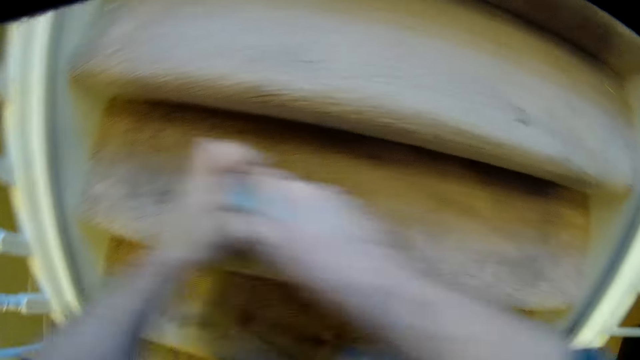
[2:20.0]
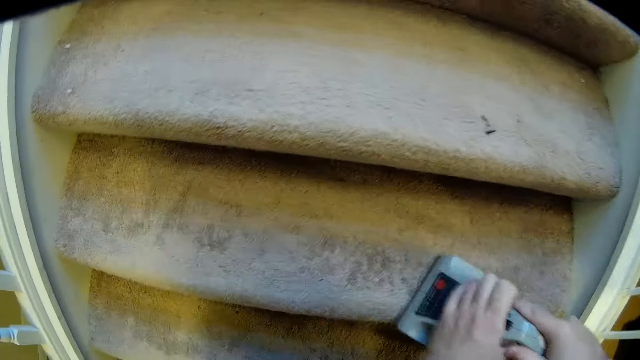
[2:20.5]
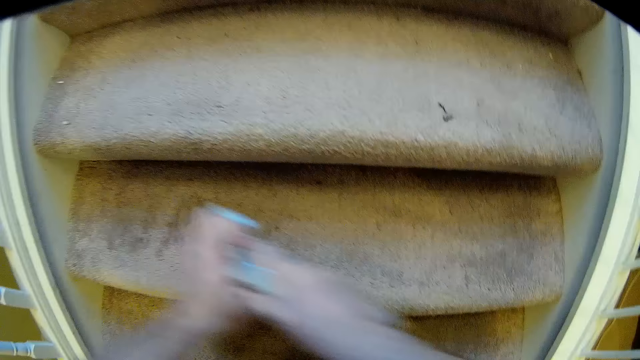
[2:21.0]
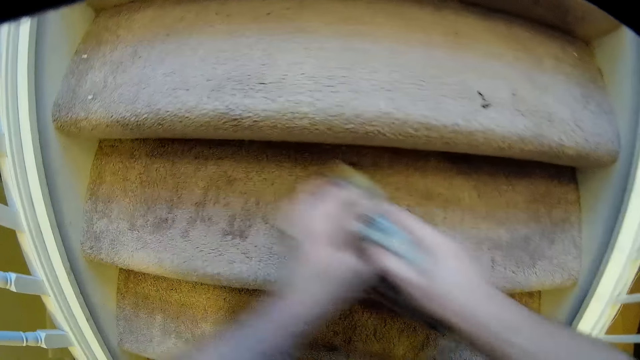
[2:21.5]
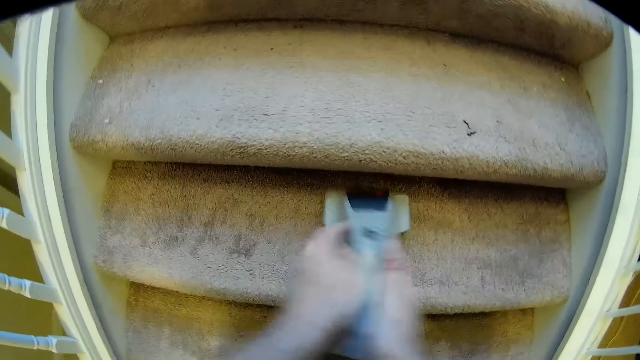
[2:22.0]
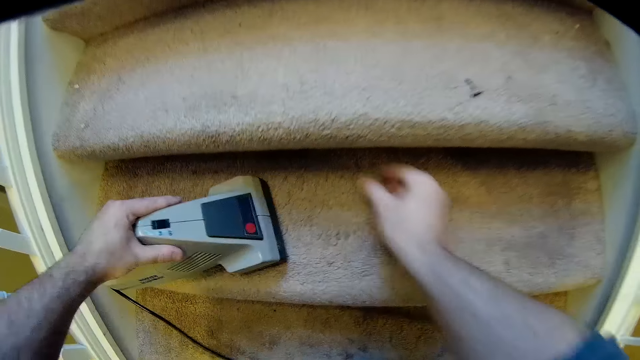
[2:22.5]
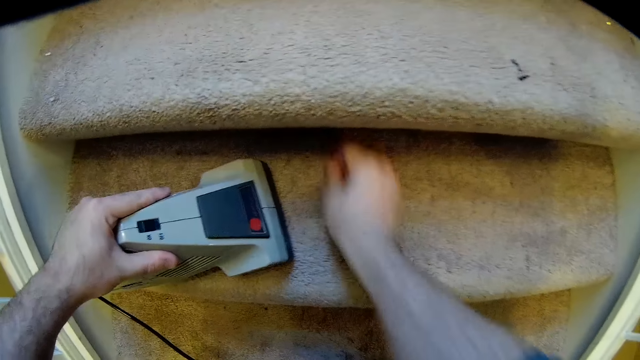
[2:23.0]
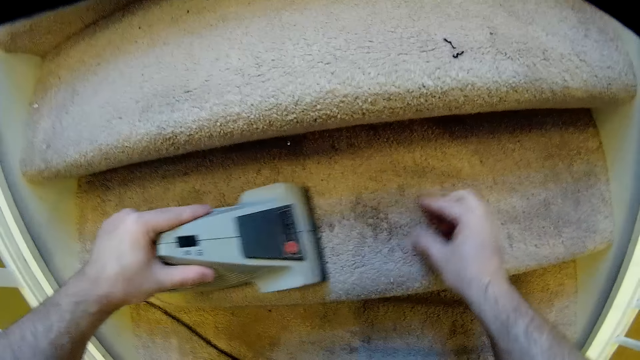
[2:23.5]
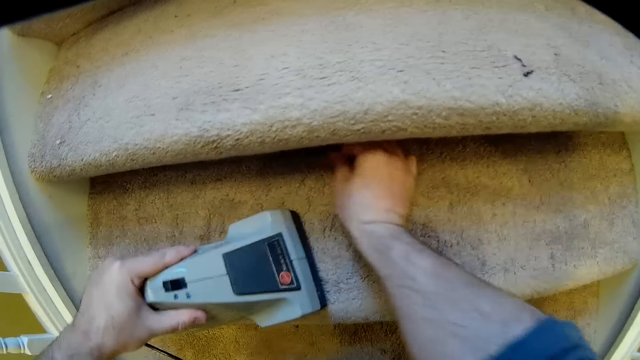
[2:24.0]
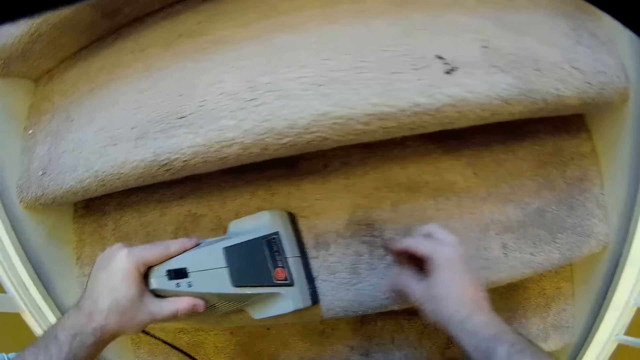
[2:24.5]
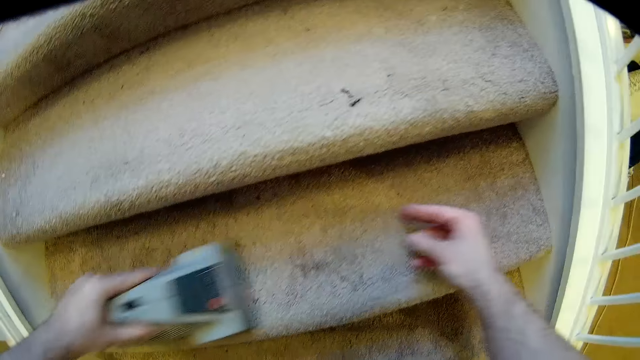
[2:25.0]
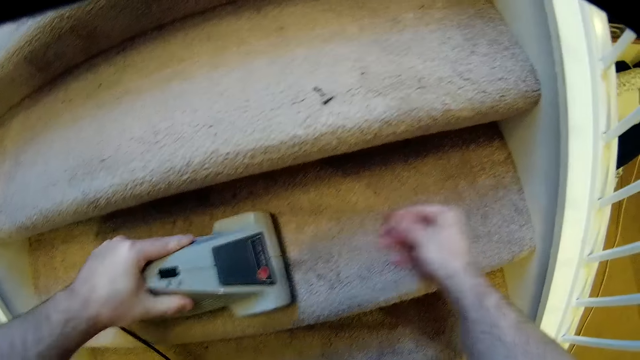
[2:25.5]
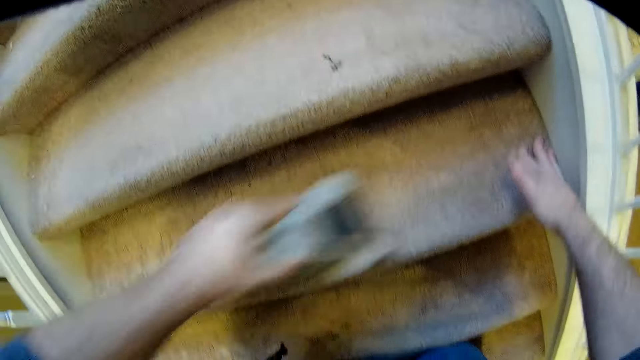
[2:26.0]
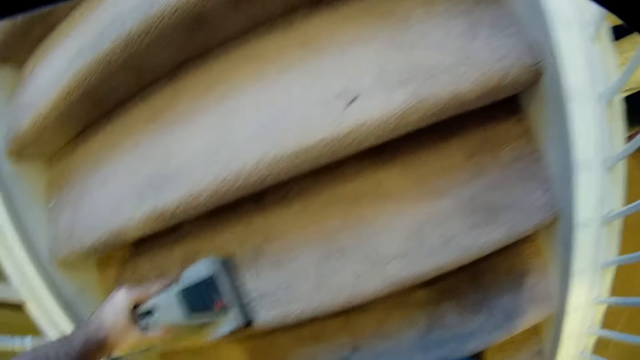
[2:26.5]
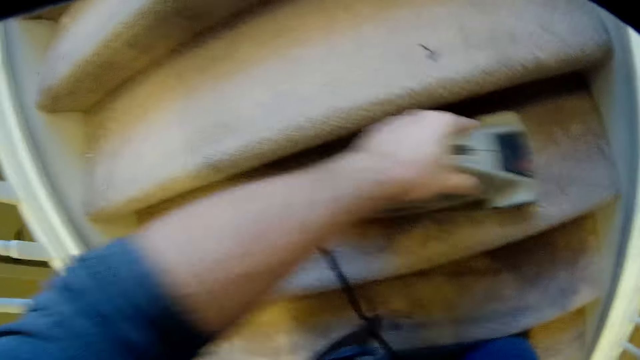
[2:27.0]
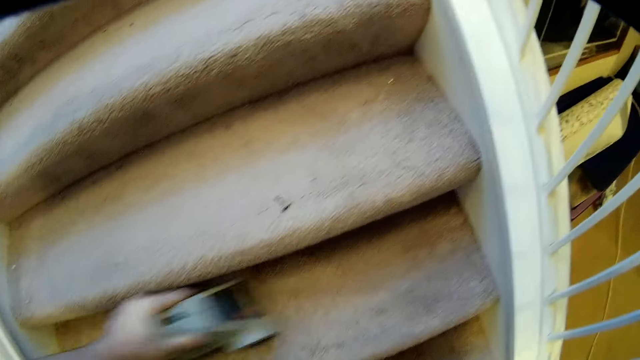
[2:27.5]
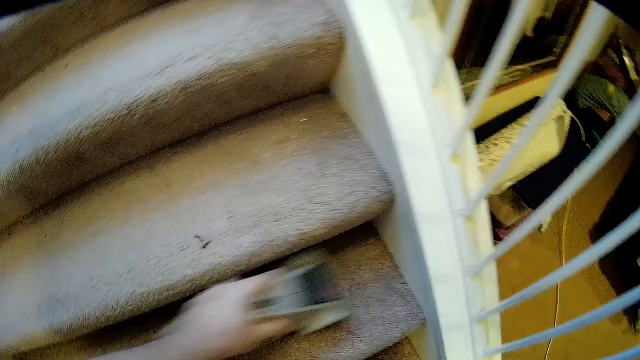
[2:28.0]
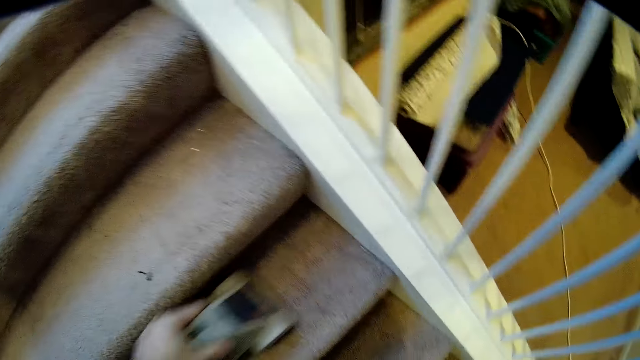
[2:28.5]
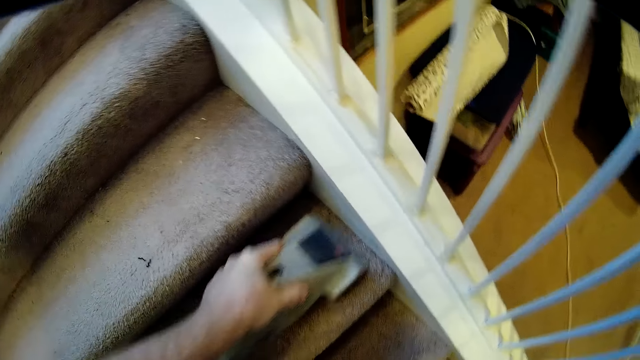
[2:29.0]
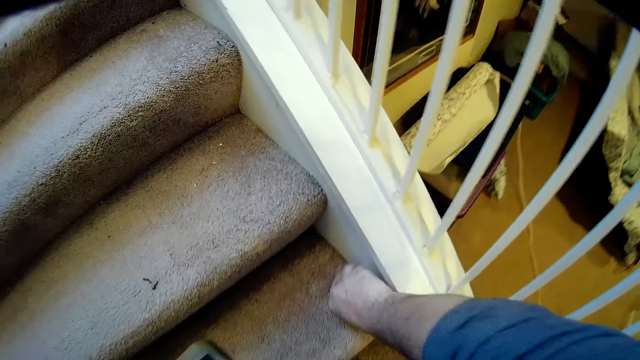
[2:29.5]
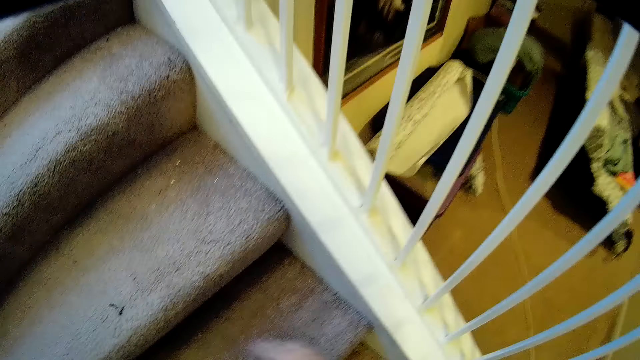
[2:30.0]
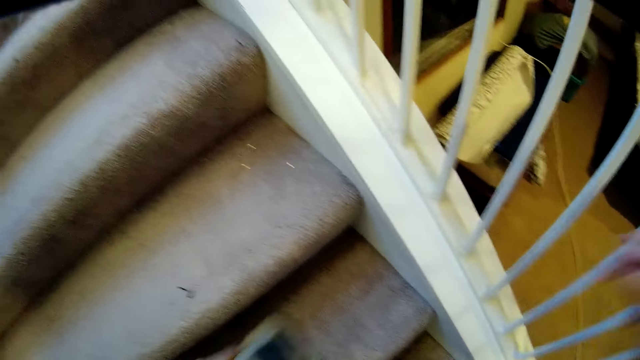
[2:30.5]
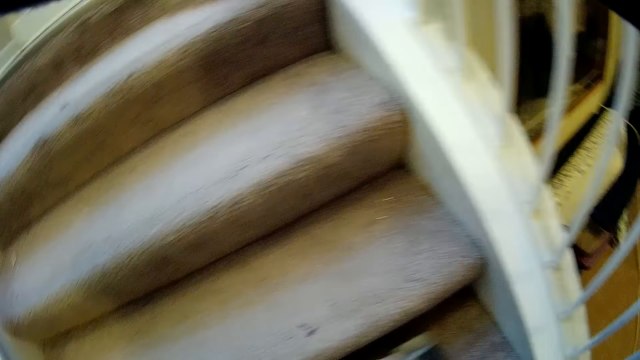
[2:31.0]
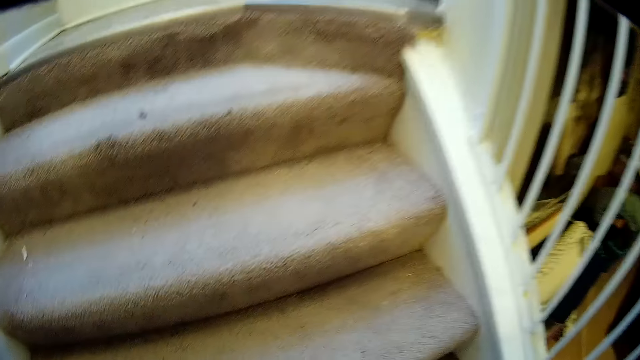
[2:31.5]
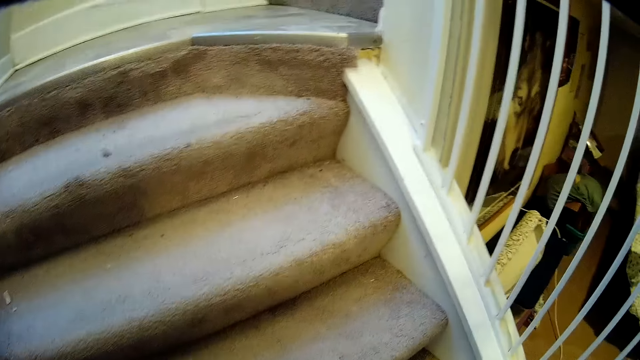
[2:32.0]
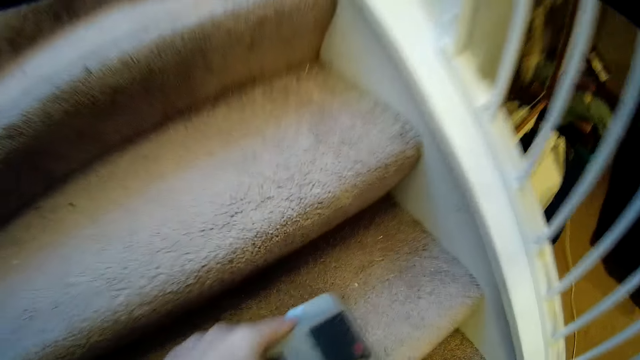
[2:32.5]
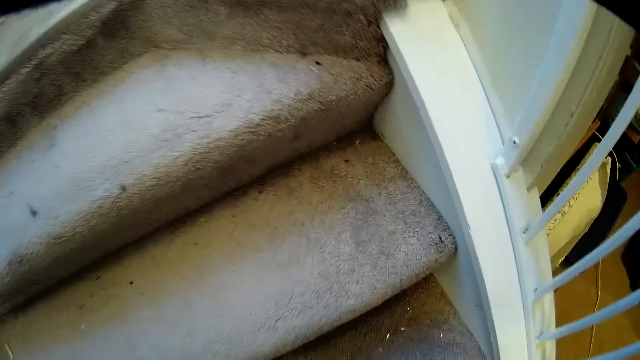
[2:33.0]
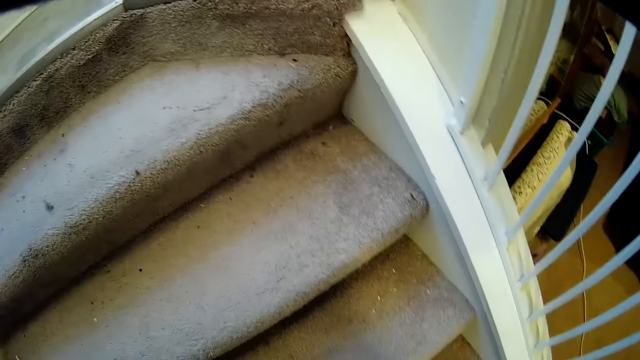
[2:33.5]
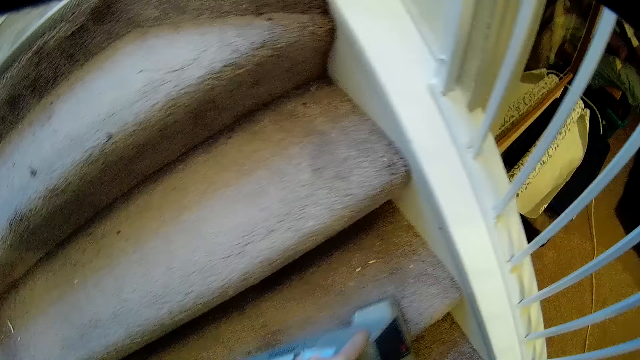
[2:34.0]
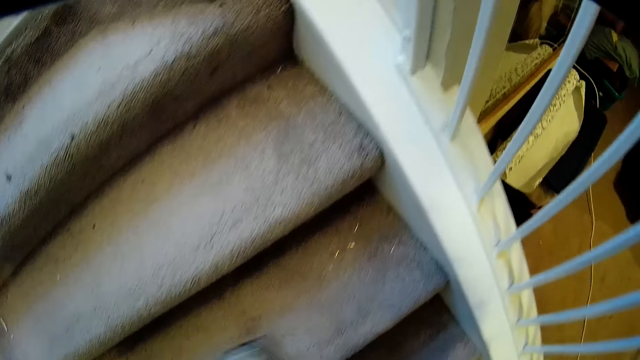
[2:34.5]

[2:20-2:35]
The camera wearer picks dust from the staircase. They clean the staircase with a vacuum cleaner. They pick dust from the staircase, clean the stairs with the vacuum cleaner, and move something on the staircase.

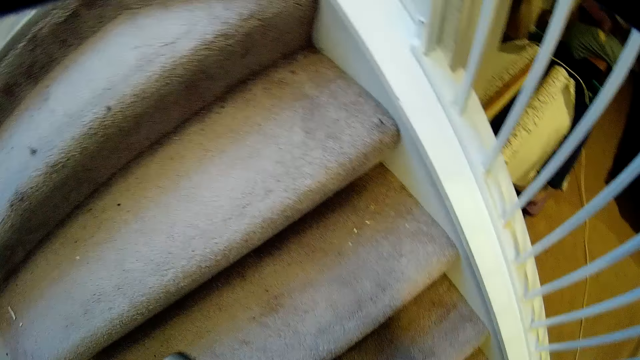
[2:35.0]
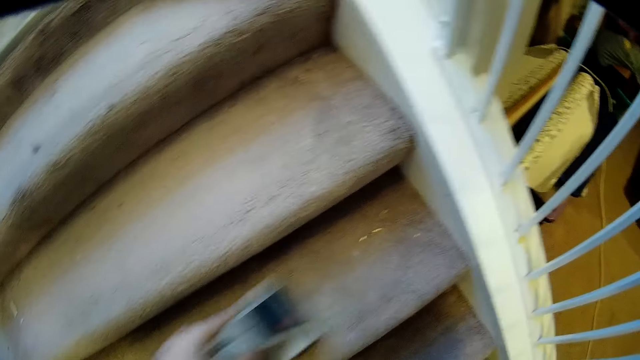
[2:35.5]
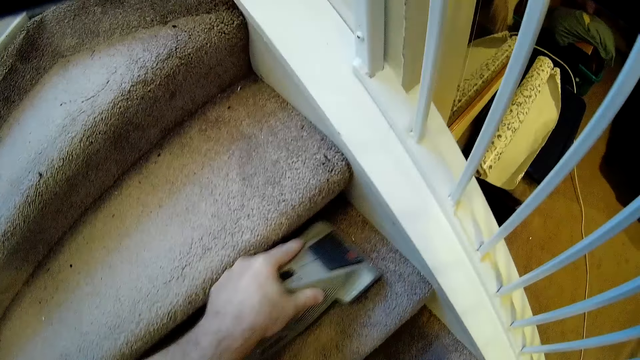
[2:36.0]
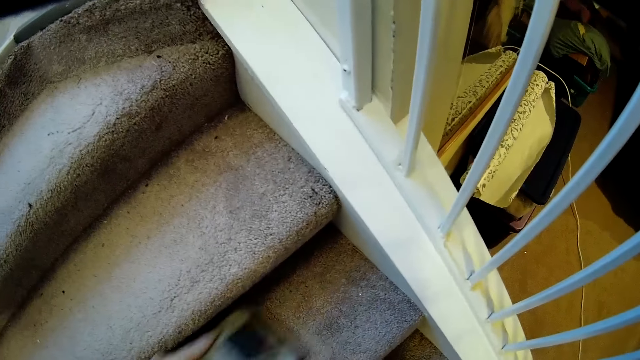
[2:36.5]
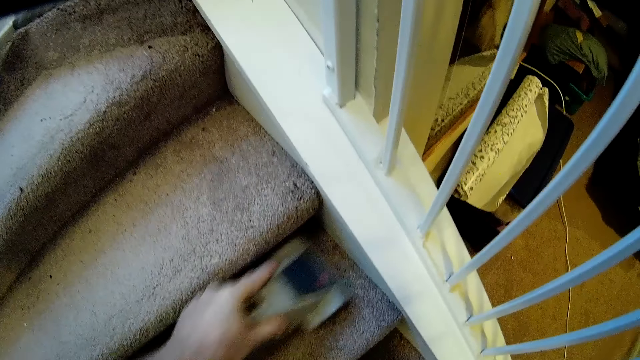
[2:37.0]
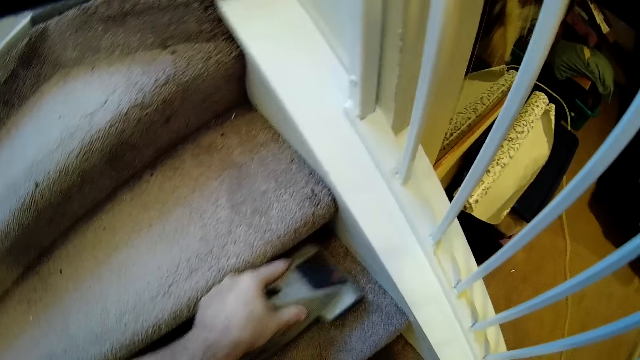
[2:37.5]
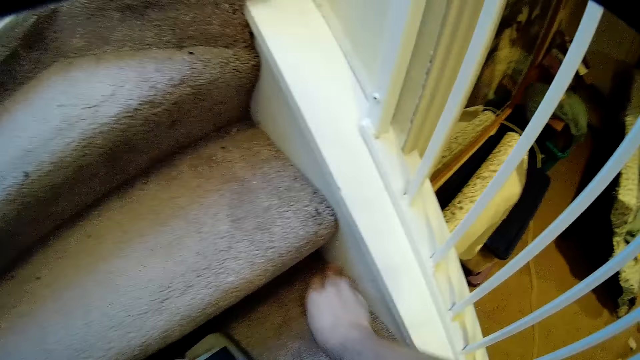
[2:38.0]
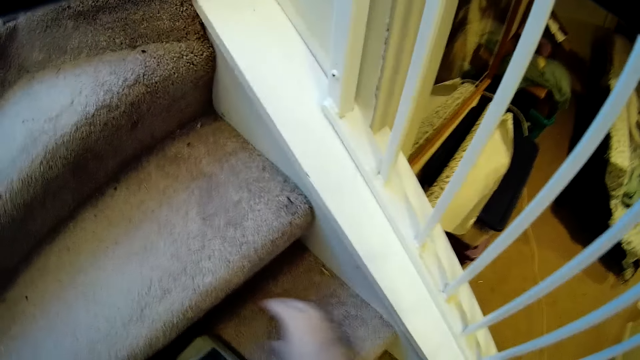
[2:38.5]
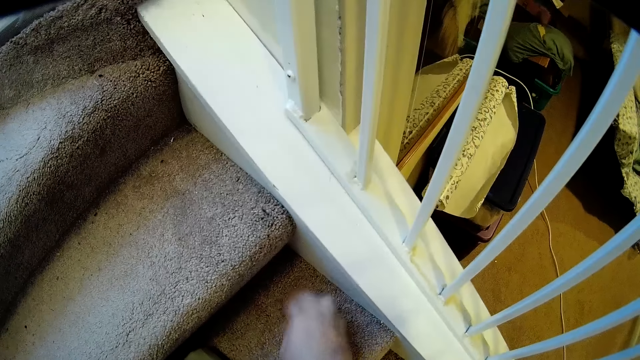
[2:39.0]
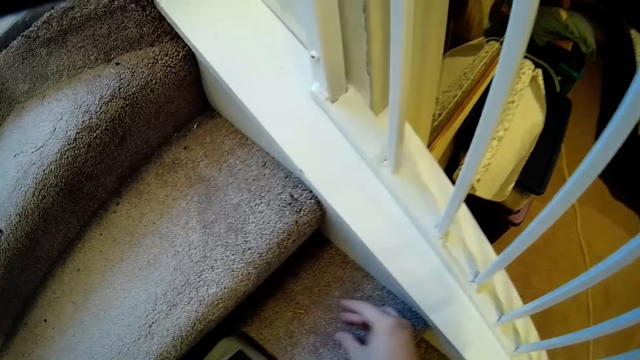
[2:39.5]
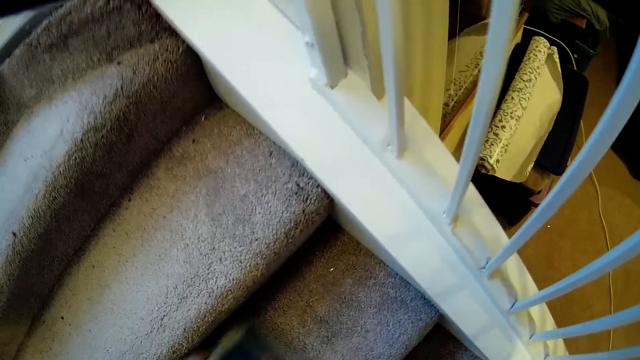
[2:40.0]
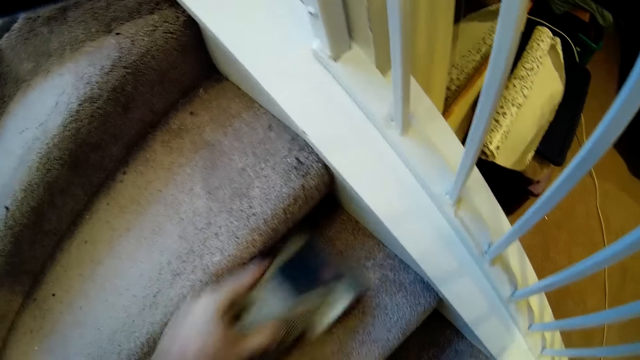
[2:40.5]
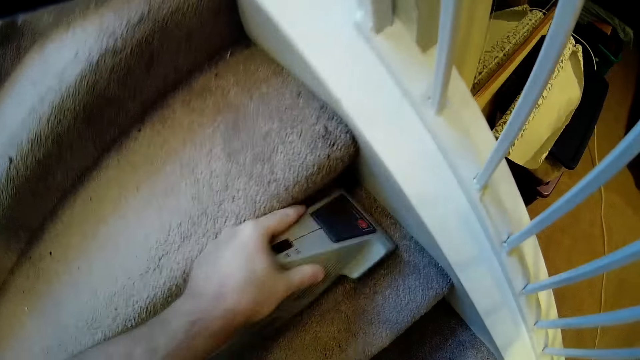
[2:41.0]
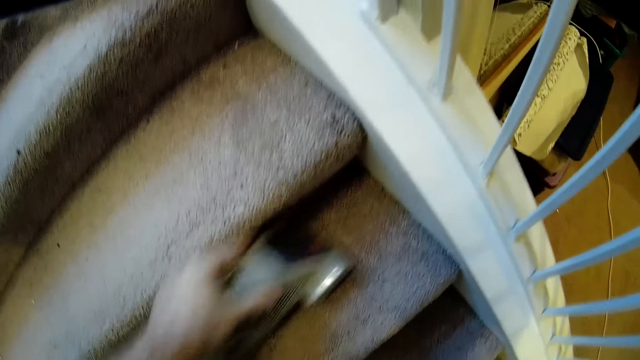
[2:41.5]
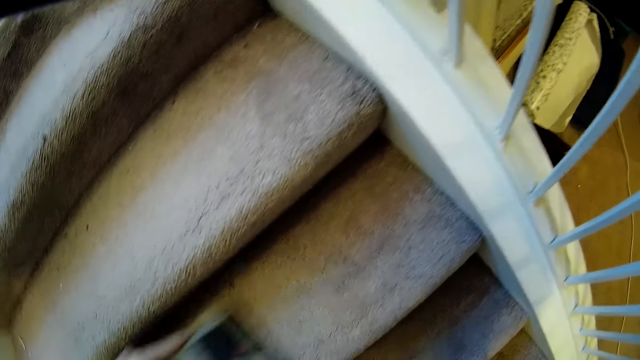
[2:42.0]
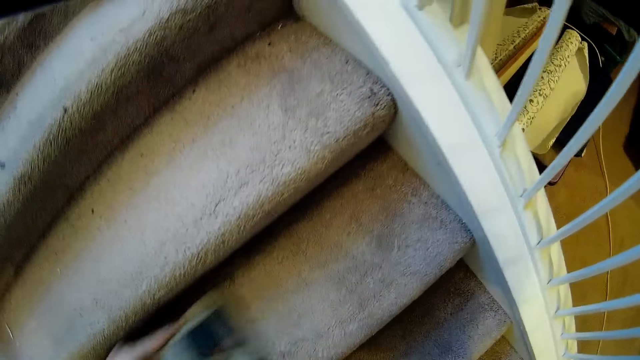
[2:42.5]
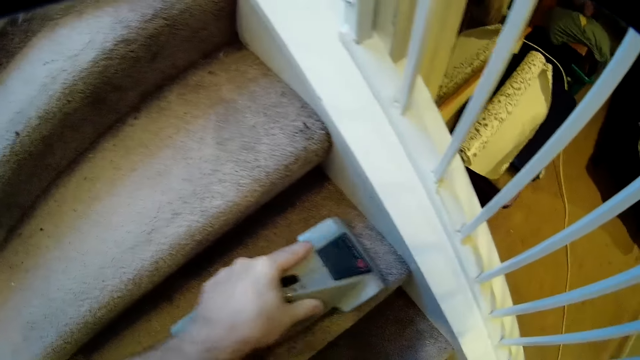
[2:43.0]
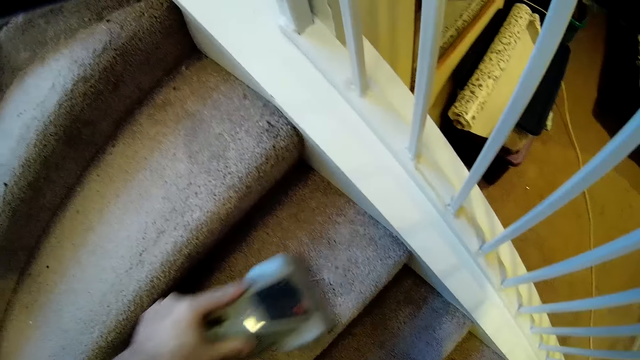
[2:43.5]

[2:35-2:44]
The camera wearer grinds the staircase with a grinding machine. They pick dust from the stairs and clean the staircase with a vacuum cleaner.
